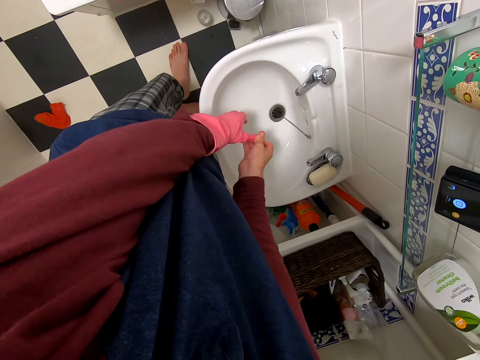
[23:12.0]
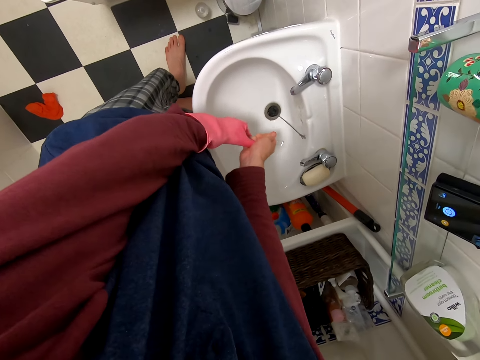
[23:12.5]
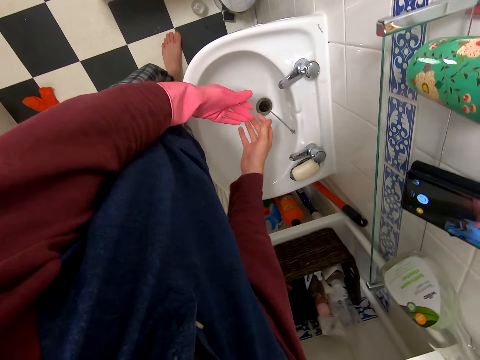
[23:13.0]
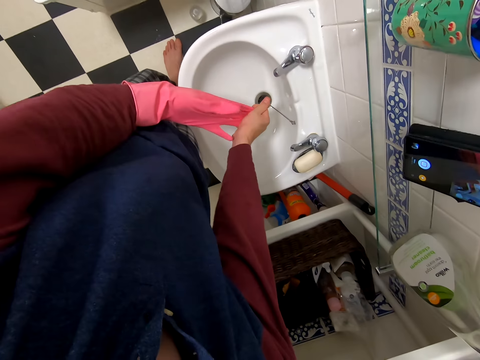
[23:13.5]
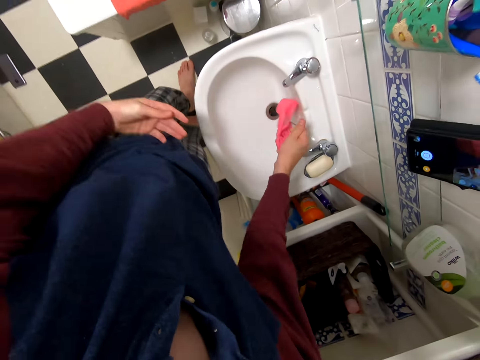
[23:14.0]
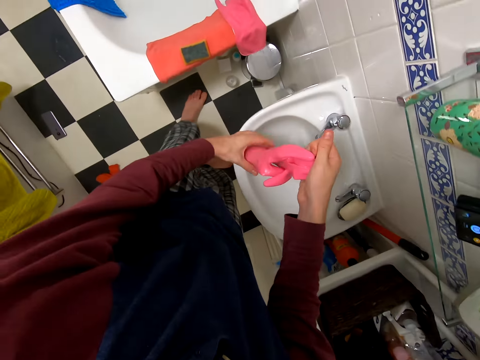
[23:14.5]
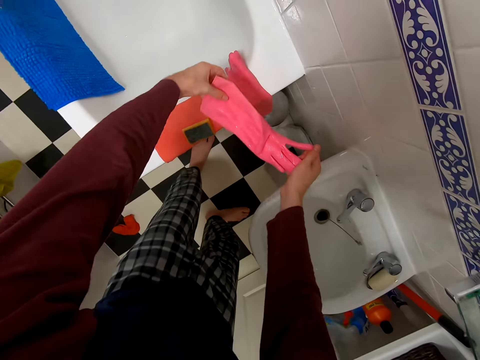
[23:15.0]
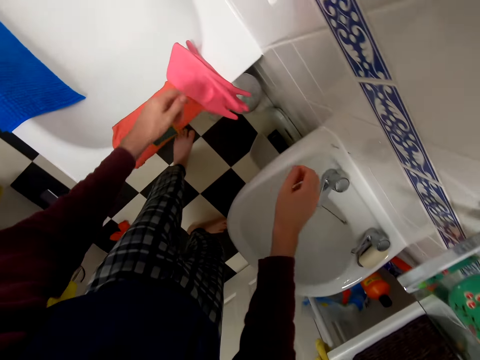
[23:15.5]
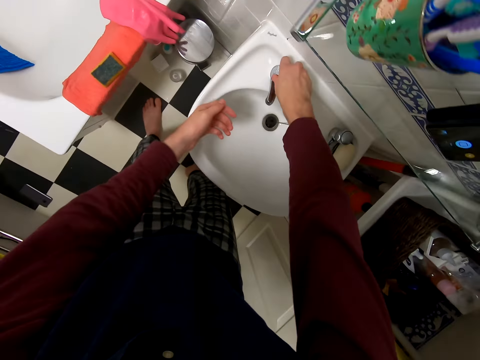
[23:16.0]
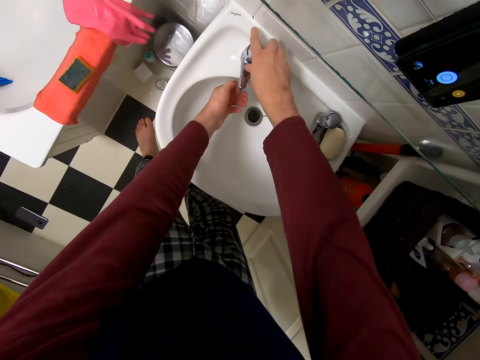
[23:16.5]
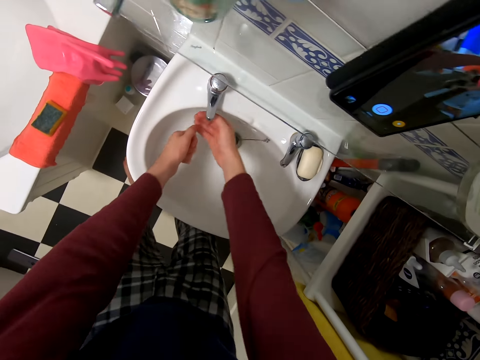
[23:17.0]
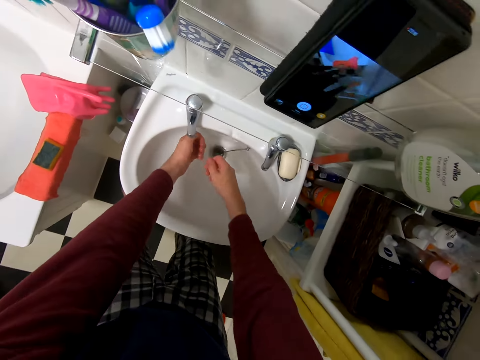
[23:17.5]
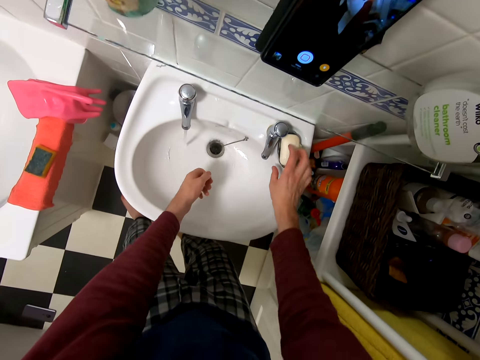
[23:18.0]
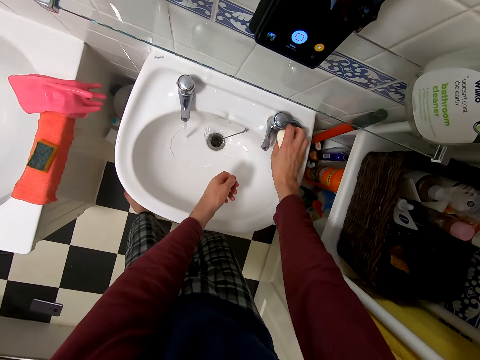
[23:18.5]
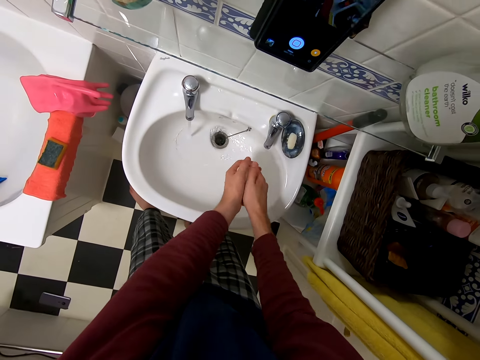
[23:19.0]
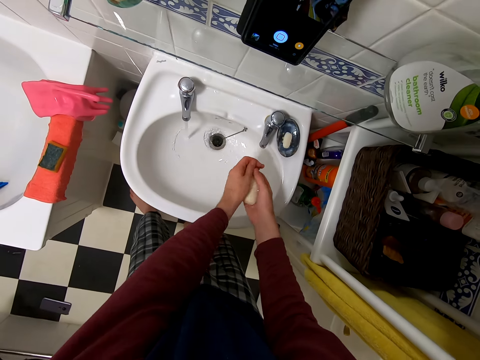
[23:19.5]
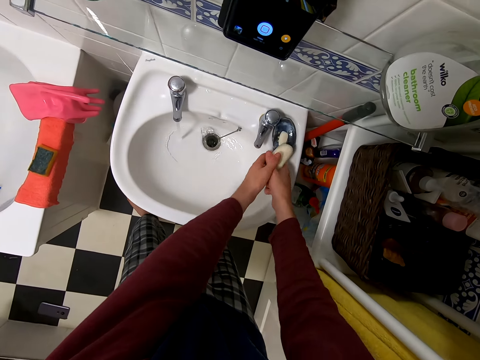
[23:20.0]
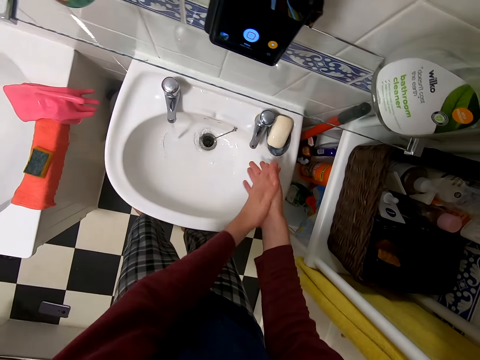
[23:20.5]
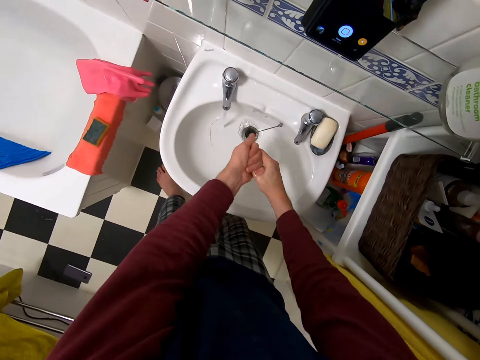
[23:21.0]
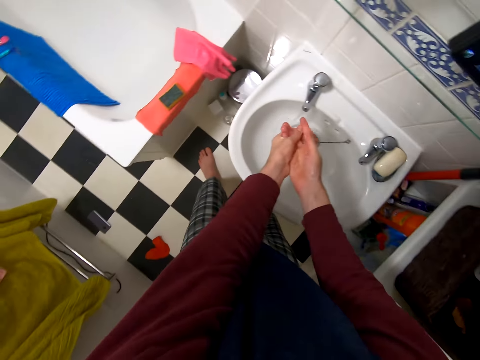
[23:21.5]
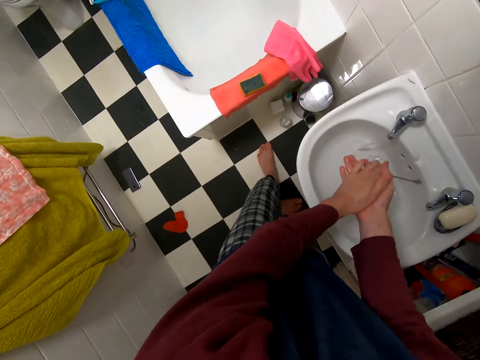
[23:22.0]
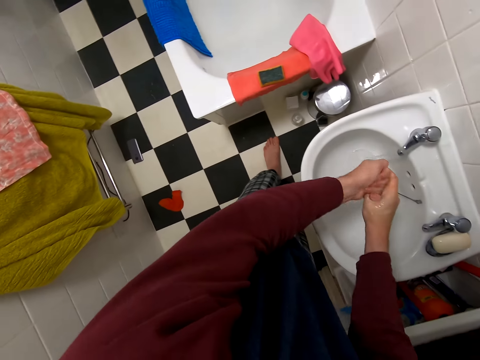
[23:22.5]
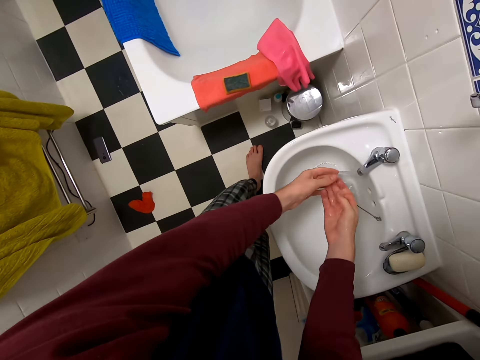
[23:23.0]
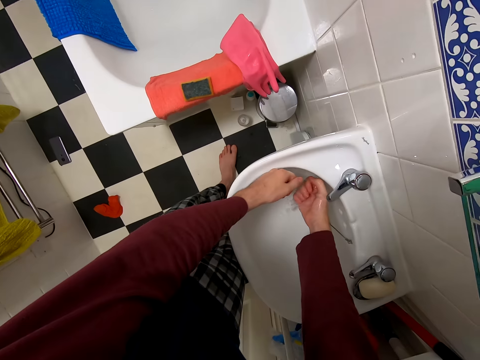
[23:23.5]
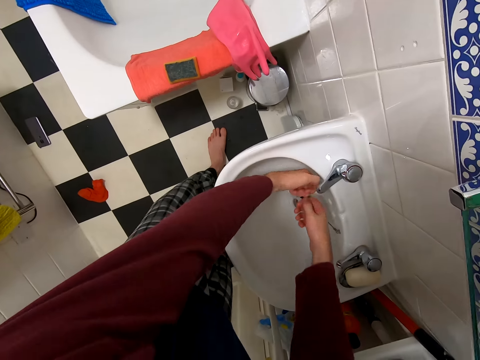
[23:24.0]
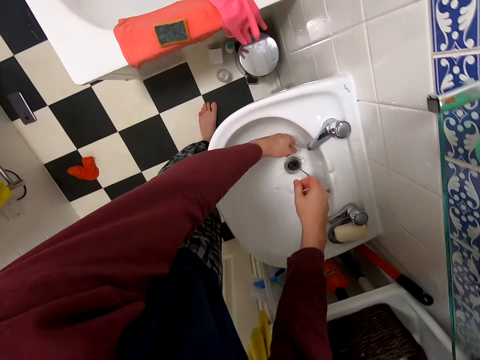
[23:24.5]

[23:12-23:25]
The camera wearer holds the glove with both her hands. She places the gloves together. She puts the glove in the bathtub. She opens the tap. She rinses her hands. She picks up the soap. She spreads the soap on her hands. She places the soap on the soap dish. She rubs her hands. She rinses her hands.
